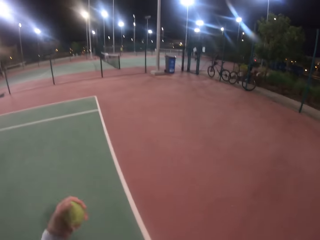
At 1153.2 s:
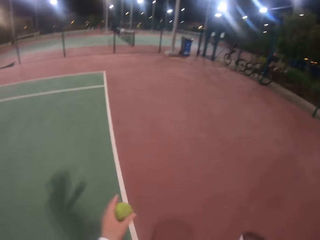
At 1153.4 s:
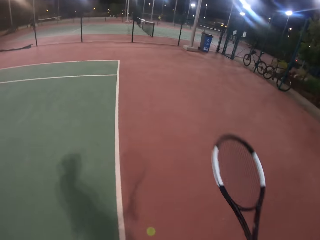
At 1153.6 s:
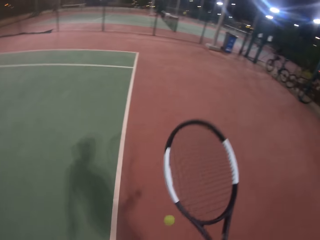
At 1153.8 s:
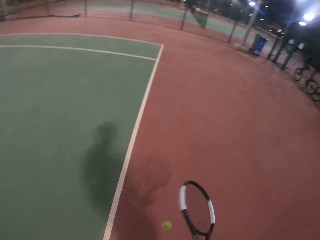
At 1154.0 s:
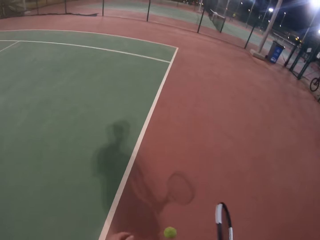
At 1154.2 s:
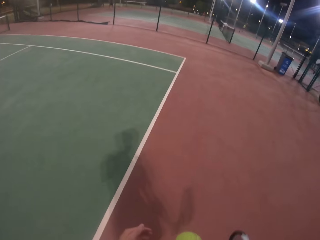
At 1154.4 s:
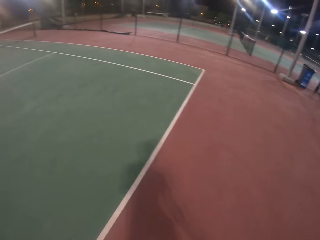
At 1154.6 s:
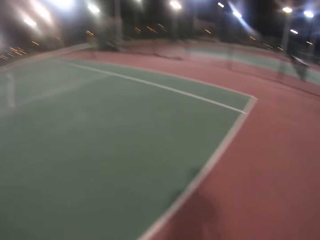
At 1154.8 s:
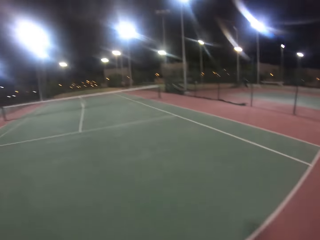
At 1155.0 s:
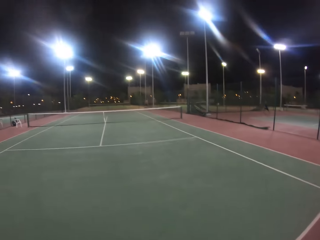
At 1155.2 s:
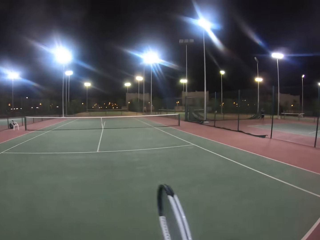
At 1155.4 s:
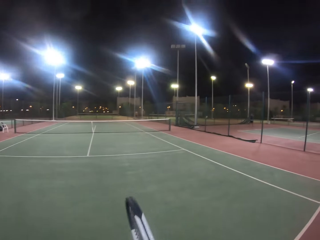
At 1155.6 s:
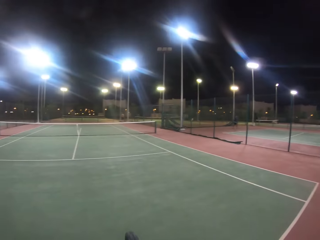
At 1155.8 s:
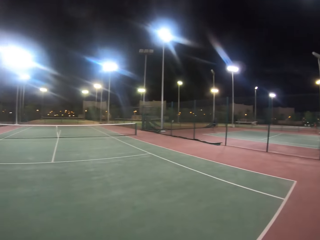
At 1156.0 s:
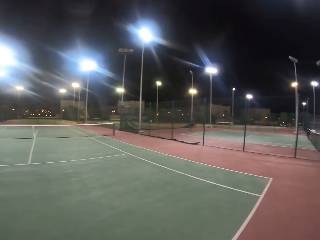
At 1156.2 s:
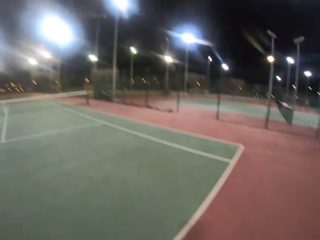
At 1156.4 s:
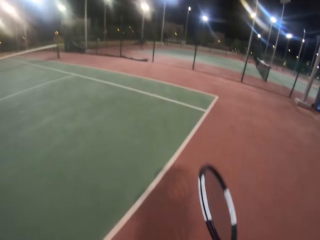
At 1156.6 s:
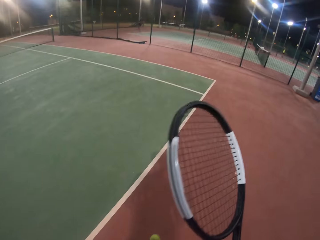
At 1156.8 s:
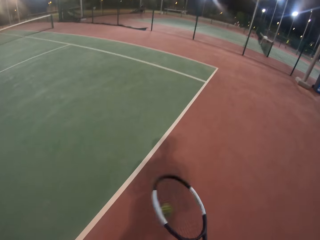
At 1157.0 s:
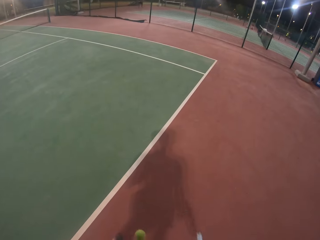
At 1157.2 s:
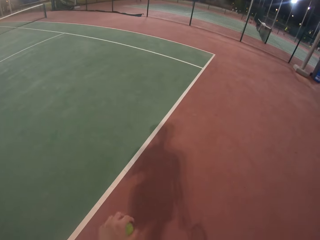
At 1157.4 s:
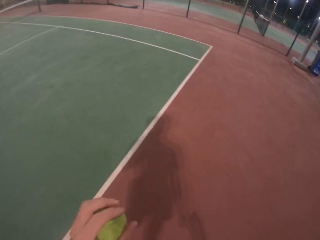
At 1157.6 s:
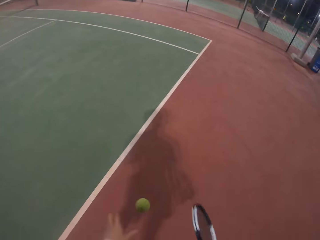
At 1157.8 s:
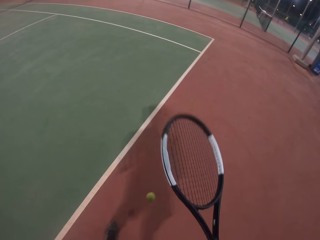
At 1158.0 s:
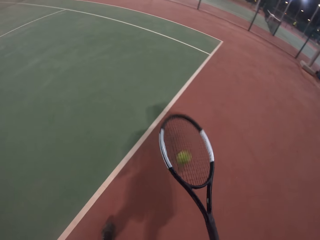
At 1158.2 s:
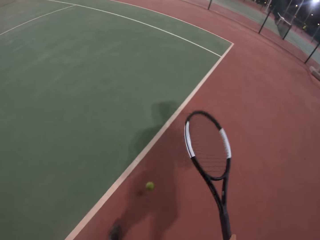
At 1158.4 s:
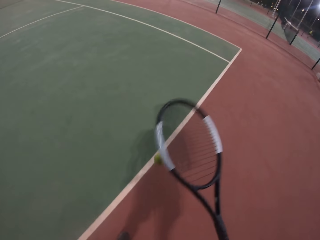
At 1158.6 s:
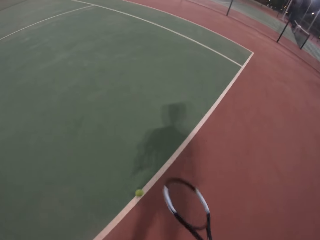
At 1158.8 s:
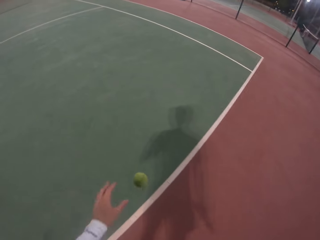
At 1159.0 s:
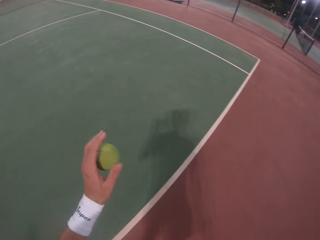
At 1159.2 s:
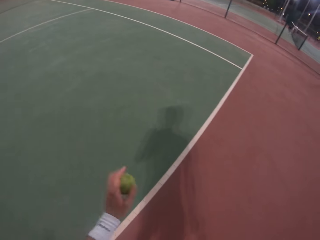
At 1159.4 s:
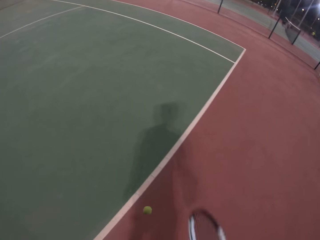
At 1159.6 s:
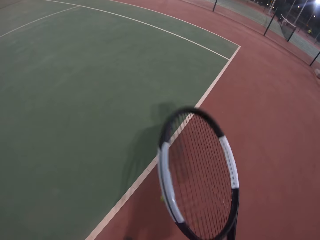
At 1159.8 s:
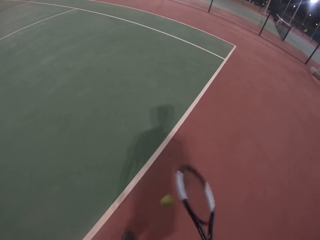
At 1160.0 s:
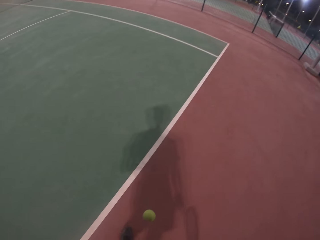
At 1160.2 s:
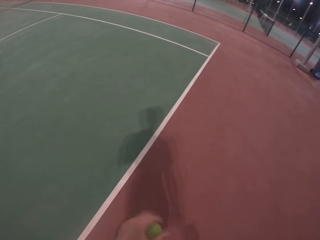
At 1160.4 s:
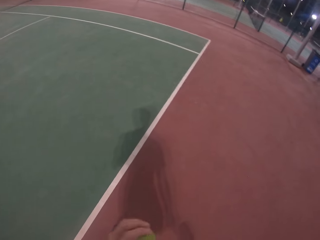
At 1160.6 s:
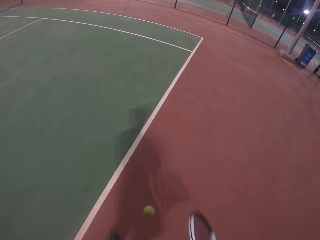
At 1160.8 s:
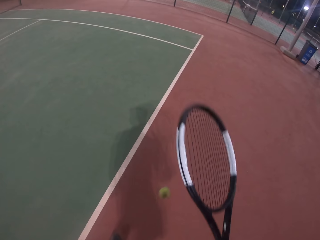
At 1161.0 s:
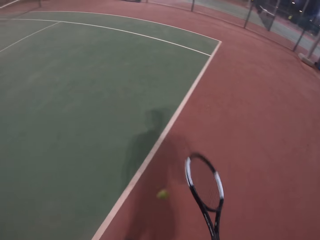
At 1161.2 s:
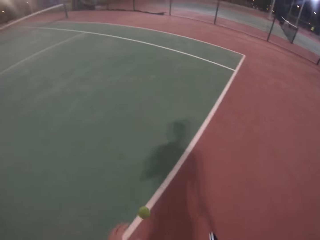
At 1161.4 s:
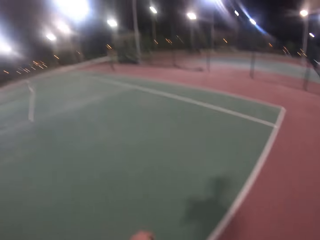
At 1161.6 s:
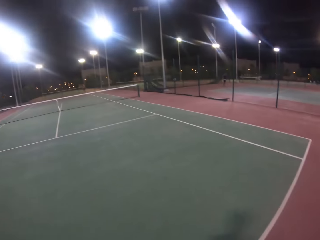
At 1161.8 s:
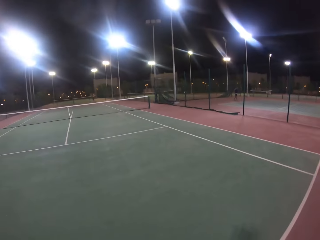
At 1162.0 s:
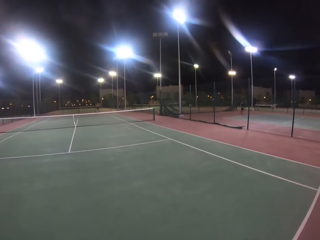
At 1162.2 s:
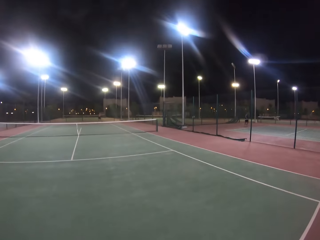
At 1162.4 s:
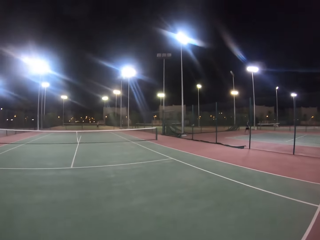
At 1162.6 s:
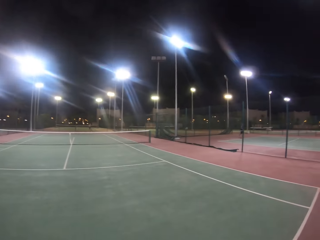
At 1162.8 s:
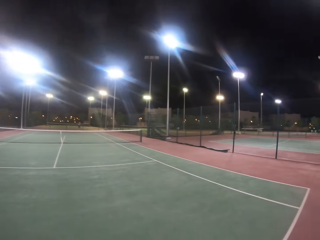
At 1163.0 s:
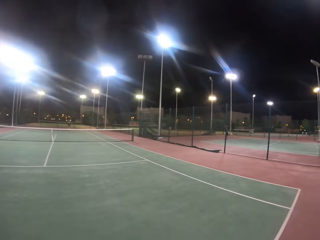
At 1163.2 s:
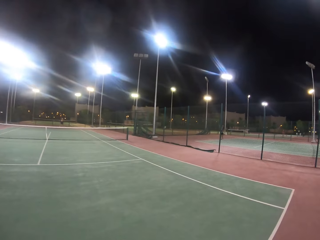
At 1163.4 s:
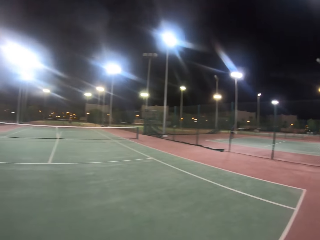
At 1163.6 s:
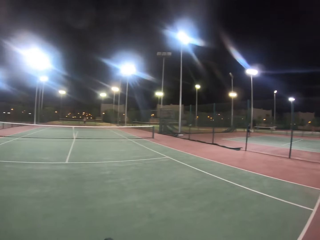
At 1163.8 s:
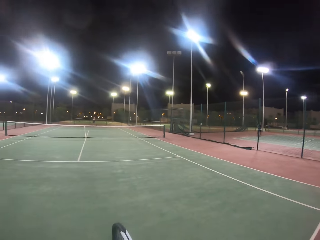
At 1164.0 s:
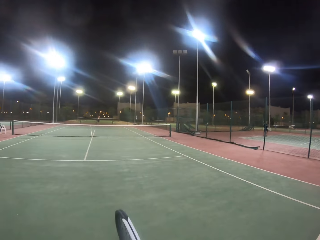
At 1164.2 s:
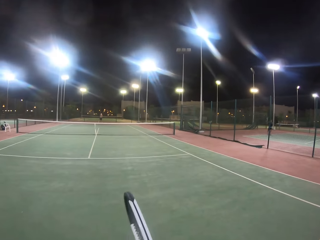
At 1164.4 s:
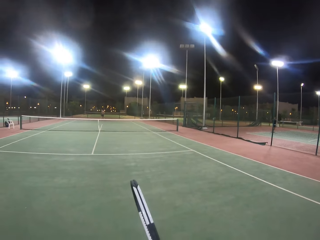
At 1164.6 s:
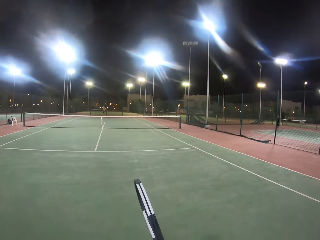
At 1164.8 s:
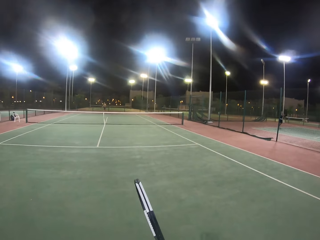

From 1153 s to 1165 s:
The camera wearer catches the ball. They bounce the ball on the racket.

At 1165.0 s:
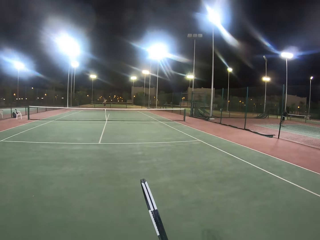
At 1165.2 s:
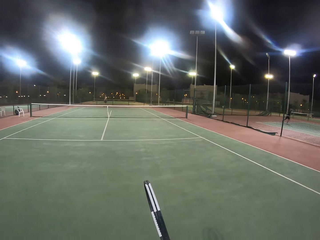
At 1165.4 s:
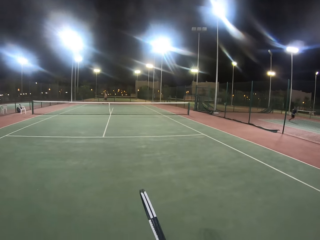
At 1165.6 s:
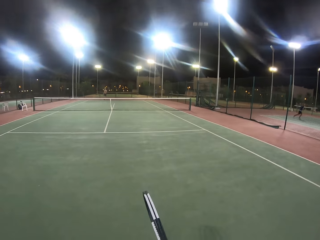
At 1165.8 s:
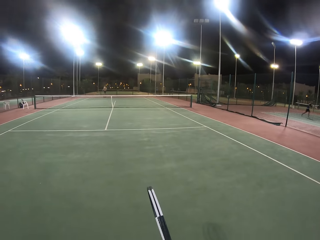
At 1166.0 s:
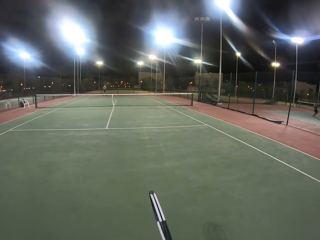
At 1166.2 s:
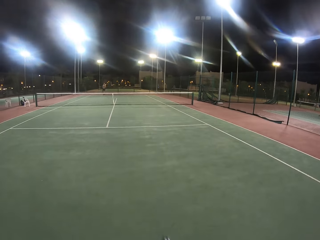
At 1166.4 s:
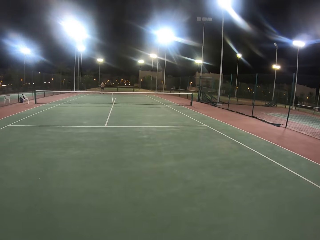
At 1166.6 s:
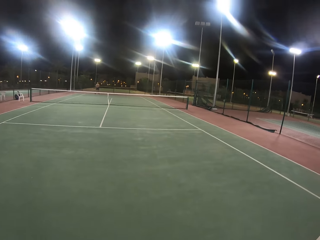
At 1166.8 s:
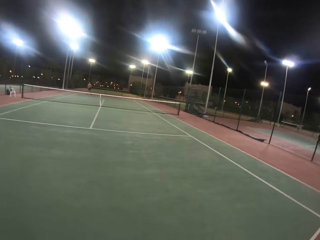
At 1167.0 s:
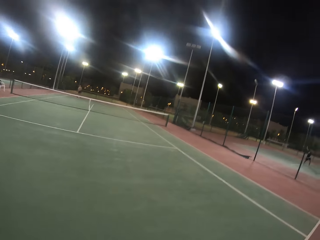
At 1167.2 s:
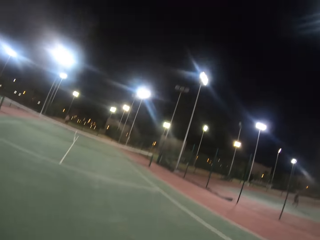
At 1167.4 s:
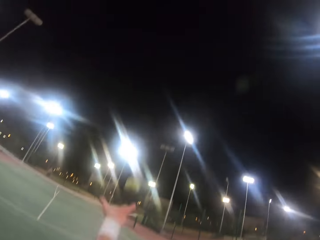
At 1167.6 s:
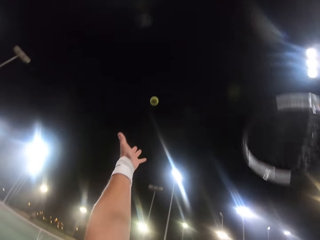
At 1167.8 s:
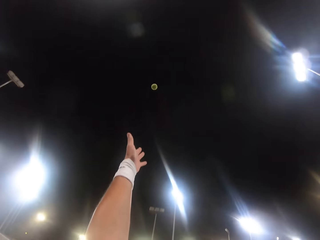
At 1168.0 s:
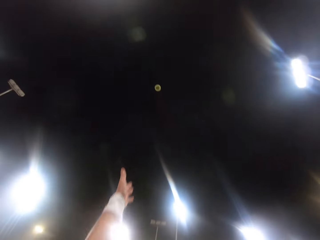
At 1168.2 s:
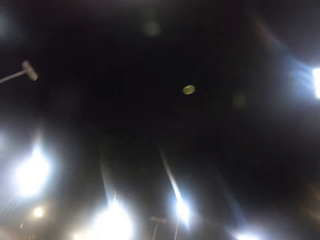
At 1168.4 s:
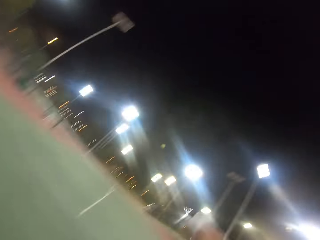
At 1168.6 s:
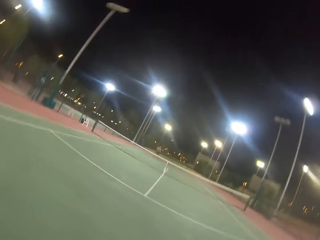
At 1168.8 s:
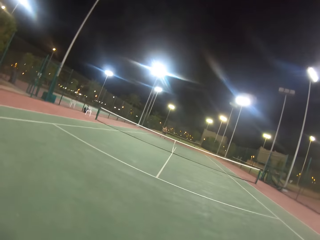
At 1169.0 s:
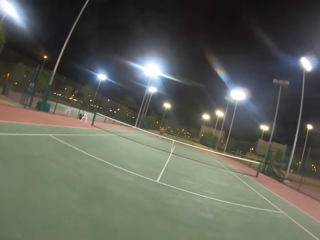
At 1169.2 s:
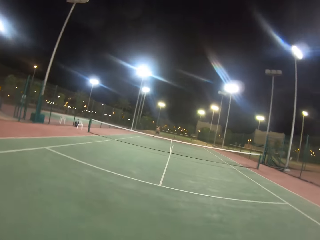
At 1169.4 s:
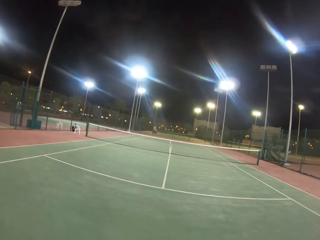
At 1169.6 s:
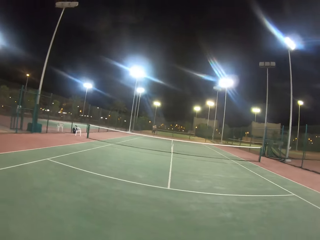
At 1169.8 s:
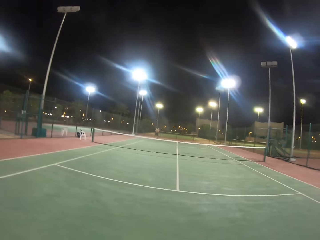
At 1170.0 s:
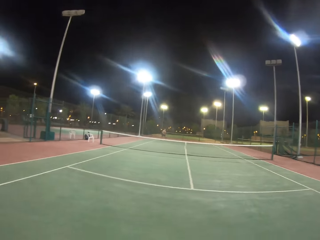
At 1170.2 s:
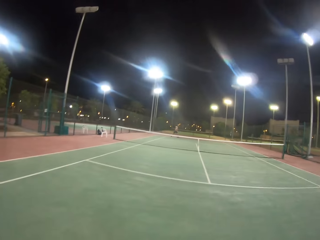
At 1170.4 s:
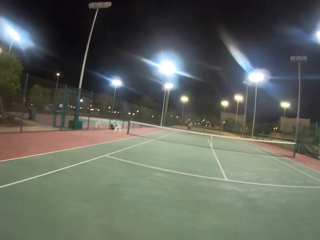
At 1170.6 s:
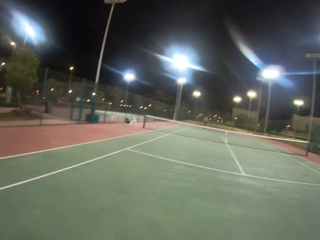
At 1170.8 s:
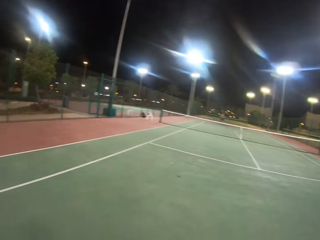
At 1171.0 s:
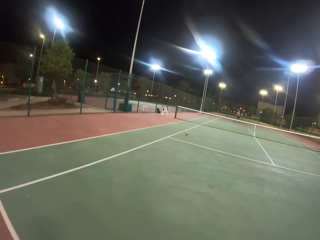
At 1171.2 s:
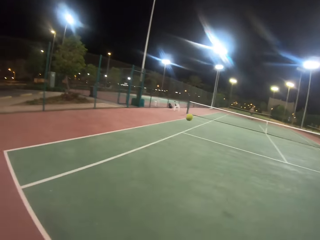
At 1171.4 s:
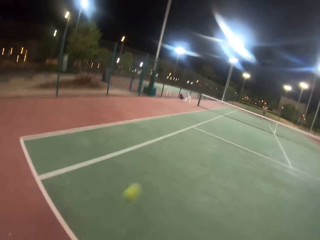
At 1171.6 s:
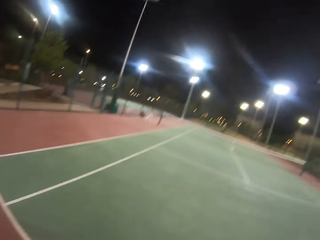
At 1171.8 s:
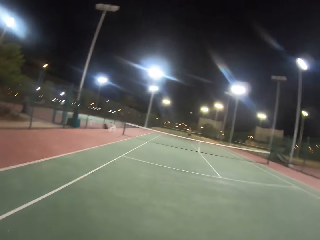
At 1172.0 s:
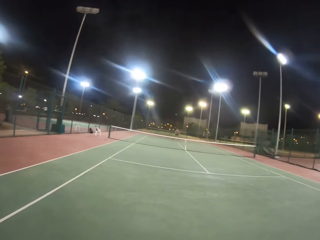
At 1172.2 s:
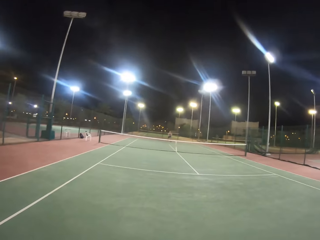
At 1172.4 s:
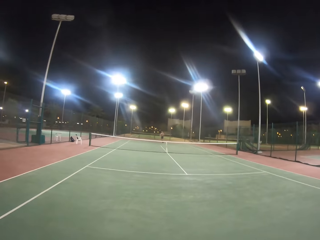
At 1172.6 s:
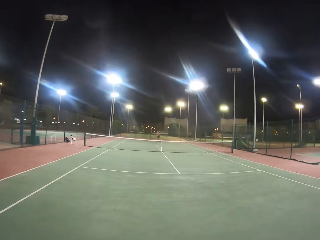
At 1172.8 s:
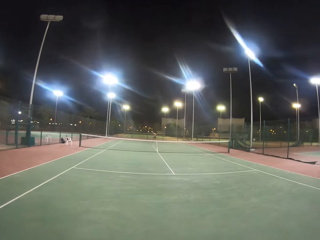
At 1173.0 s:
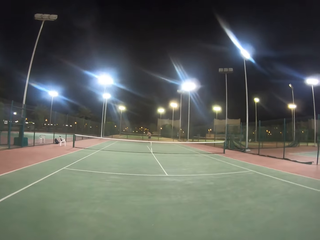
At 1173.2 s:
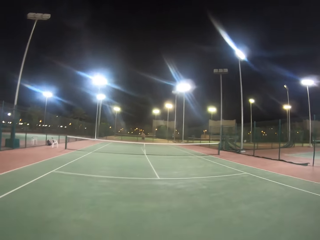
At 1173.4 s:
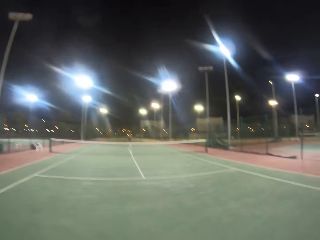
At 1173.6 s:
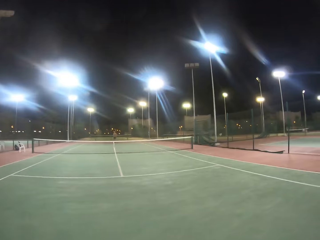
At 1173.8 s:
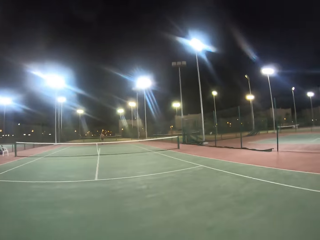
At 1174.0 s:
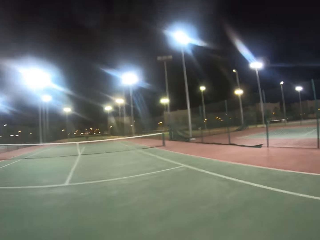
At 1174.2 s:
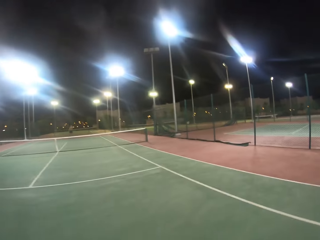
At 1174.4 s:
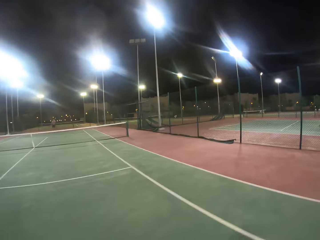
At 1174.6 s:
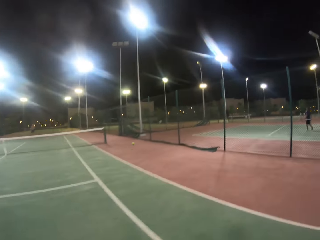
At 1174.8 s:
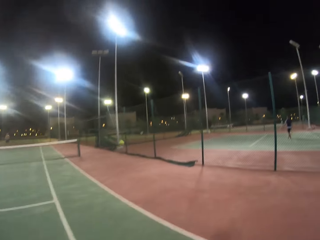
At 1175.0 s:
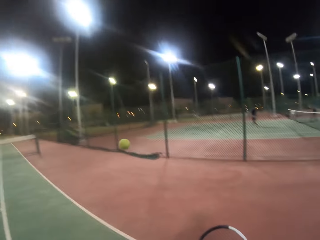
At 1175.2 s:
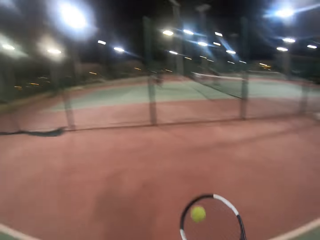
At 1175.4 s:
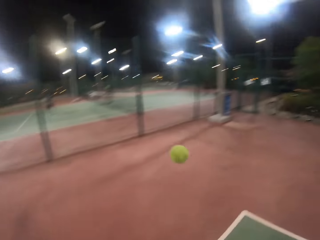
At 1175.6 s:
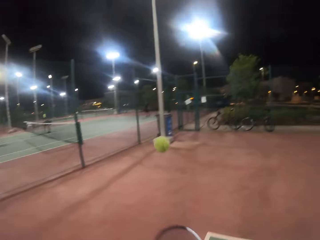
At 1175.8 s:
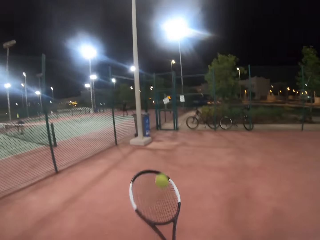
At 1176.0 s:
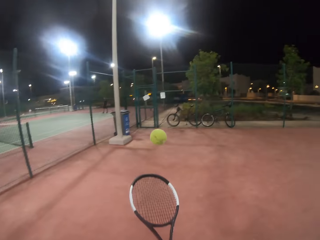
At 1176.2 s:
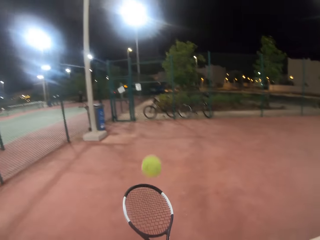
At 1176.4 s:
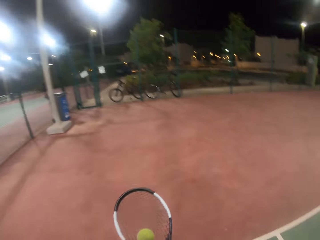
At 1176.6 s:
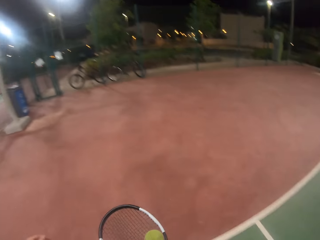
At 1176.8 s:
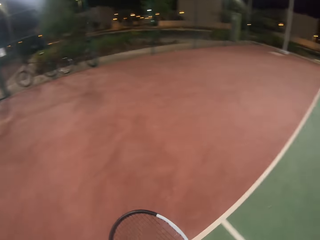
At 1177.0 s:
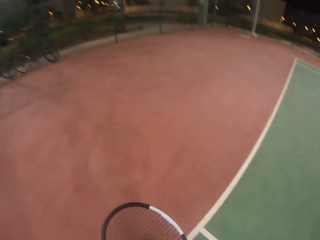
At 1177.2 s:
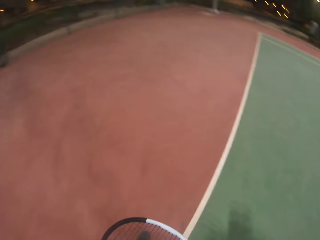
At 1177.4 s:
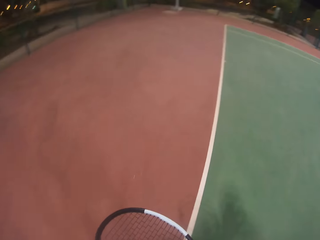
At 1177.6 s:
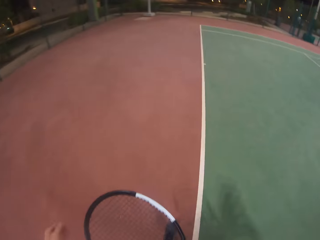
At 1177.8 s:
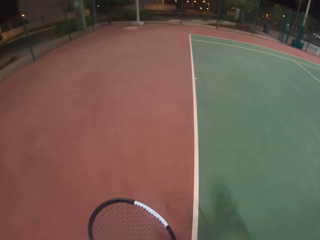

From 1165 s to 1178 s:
The camera wearer throws the ball up. They play the tennis game. They hit the ball with the racket. A man hits the ball with the racket. The camera wearer hits the ball with the racket. They walk in the badminton court and bounce the ball on the racket. They play with the ball.
